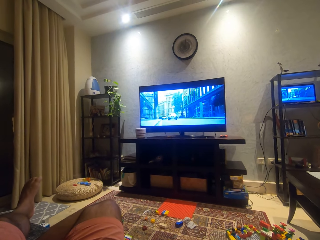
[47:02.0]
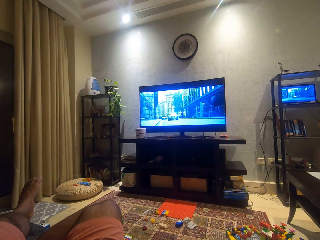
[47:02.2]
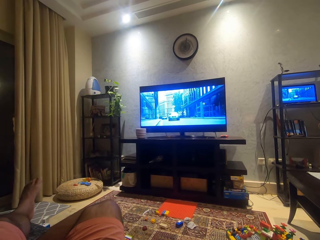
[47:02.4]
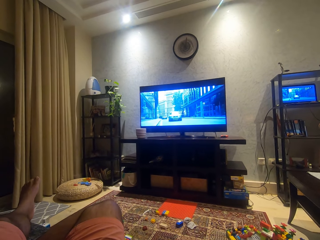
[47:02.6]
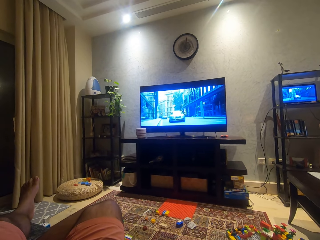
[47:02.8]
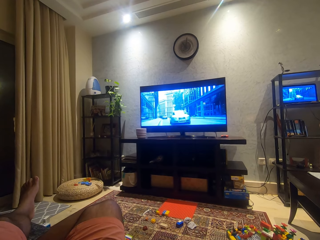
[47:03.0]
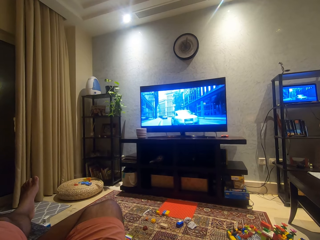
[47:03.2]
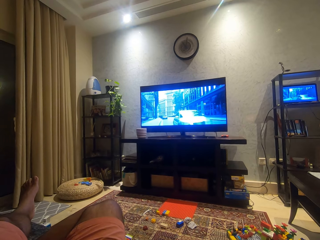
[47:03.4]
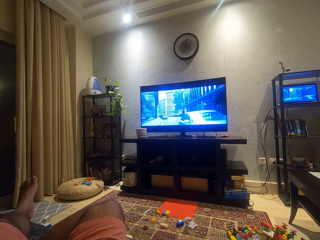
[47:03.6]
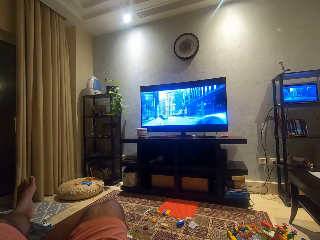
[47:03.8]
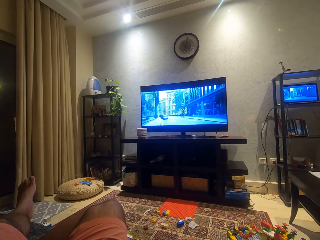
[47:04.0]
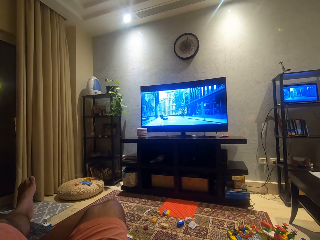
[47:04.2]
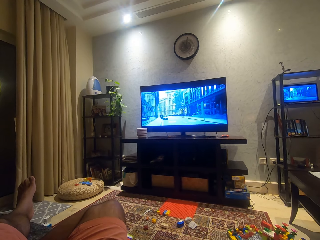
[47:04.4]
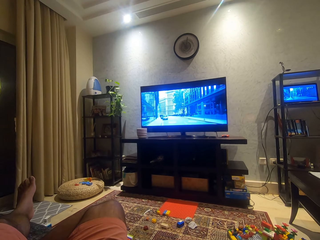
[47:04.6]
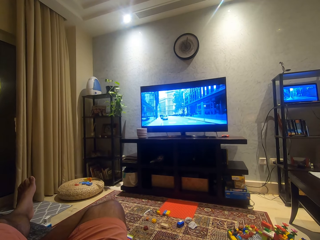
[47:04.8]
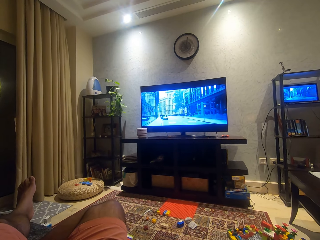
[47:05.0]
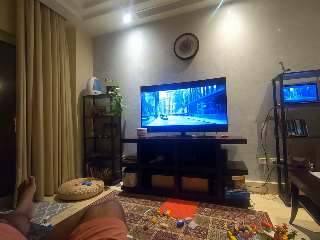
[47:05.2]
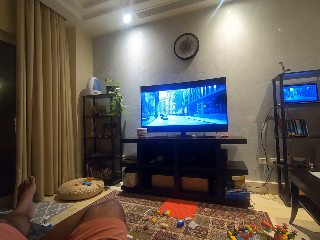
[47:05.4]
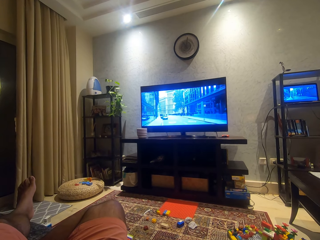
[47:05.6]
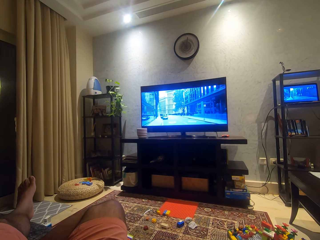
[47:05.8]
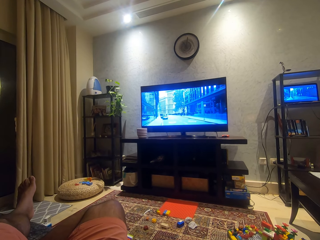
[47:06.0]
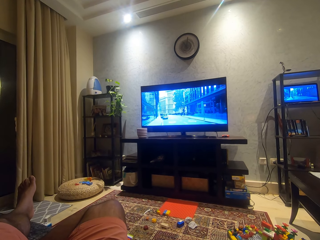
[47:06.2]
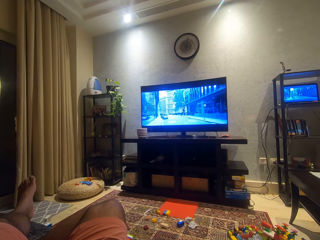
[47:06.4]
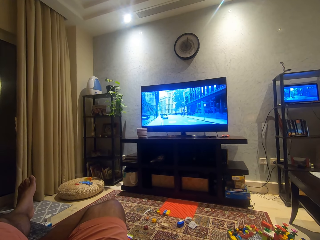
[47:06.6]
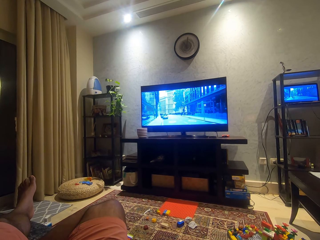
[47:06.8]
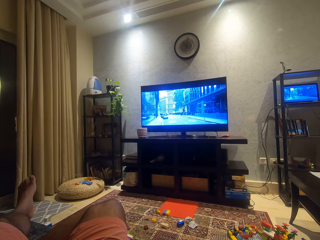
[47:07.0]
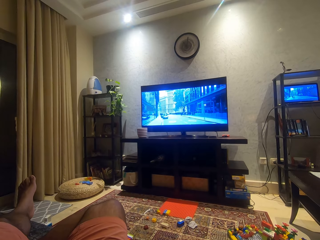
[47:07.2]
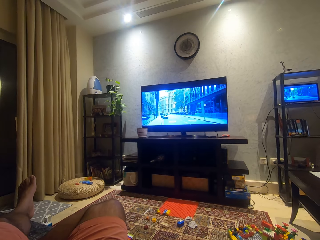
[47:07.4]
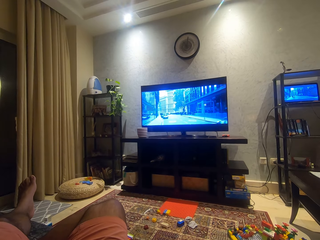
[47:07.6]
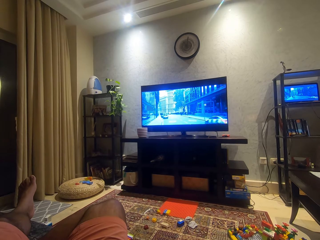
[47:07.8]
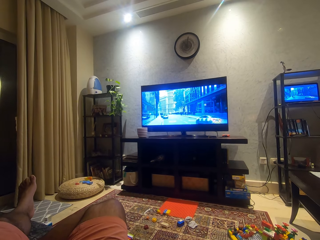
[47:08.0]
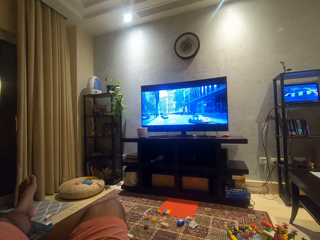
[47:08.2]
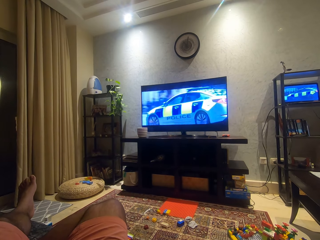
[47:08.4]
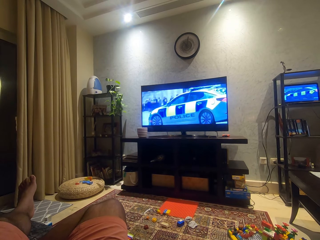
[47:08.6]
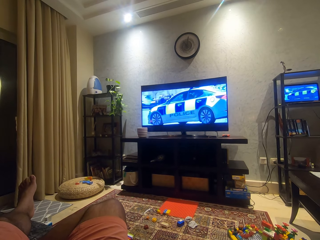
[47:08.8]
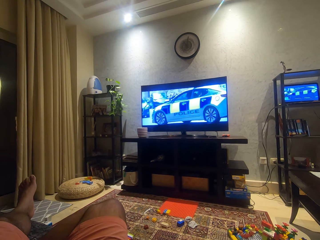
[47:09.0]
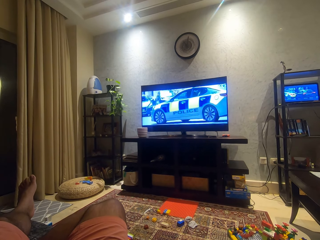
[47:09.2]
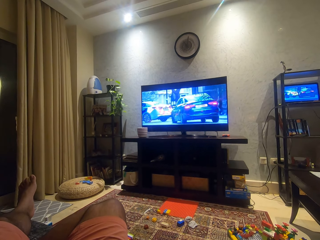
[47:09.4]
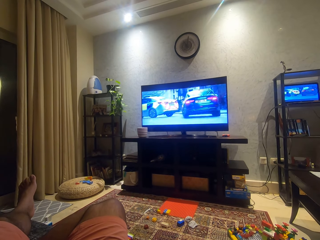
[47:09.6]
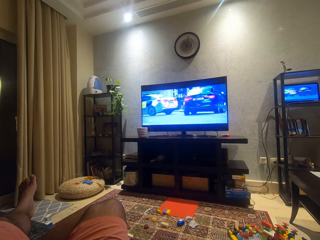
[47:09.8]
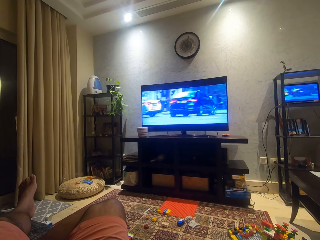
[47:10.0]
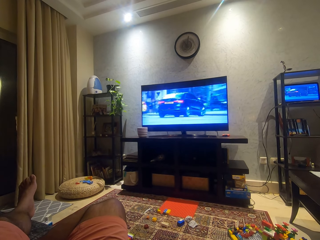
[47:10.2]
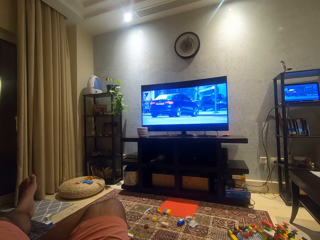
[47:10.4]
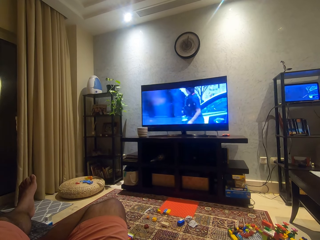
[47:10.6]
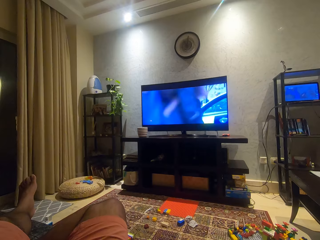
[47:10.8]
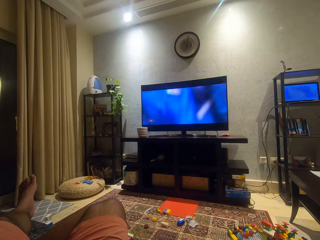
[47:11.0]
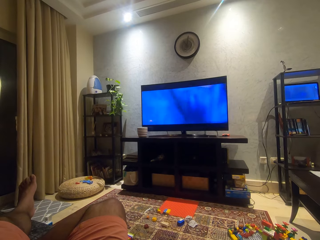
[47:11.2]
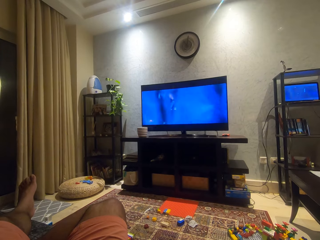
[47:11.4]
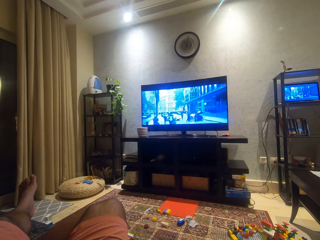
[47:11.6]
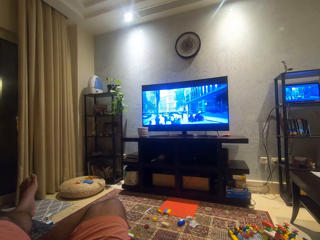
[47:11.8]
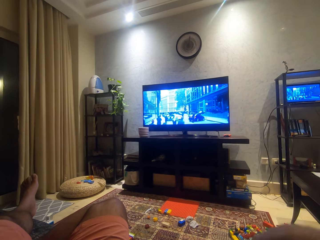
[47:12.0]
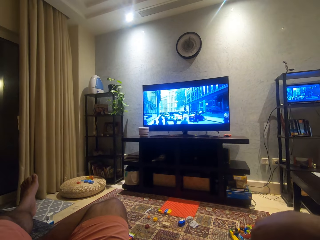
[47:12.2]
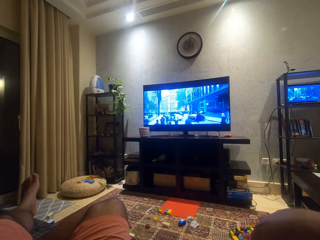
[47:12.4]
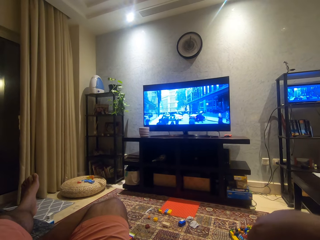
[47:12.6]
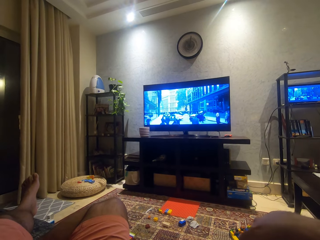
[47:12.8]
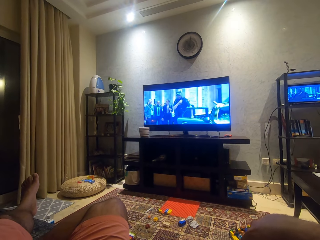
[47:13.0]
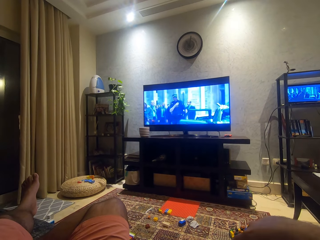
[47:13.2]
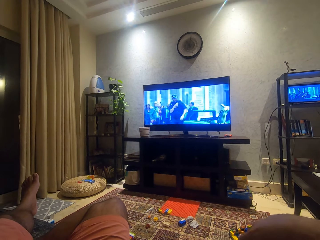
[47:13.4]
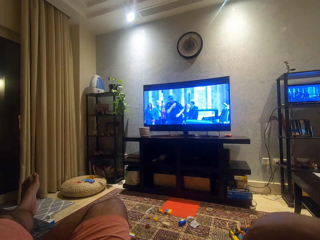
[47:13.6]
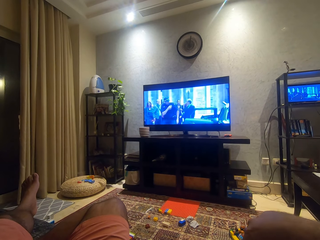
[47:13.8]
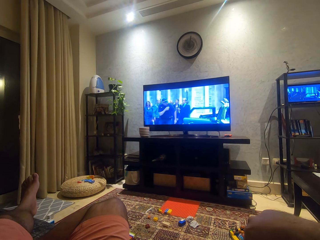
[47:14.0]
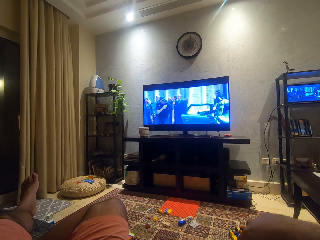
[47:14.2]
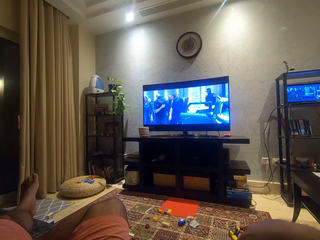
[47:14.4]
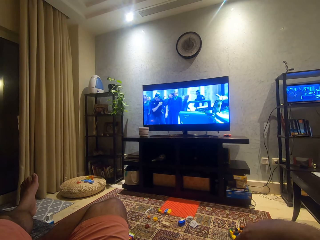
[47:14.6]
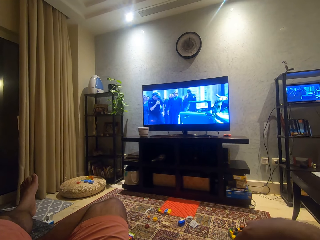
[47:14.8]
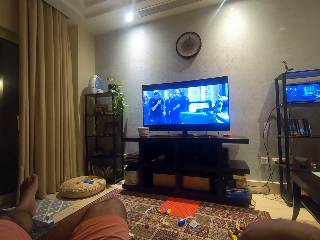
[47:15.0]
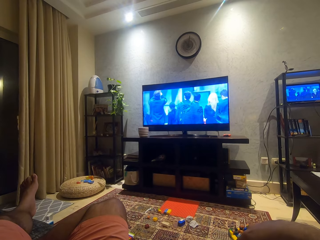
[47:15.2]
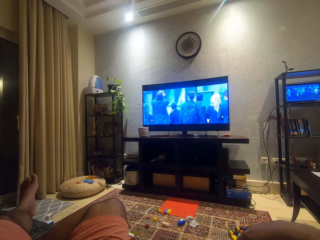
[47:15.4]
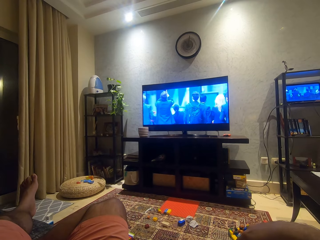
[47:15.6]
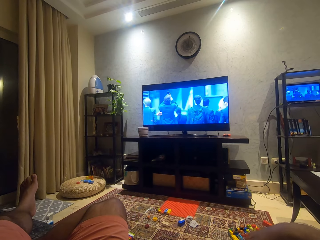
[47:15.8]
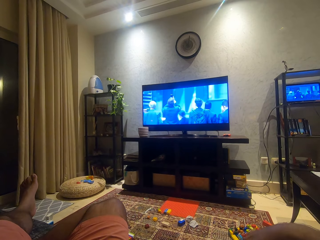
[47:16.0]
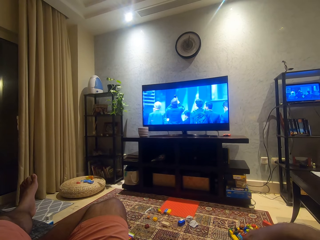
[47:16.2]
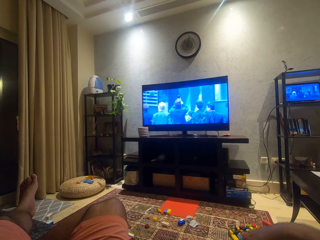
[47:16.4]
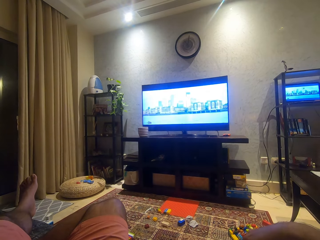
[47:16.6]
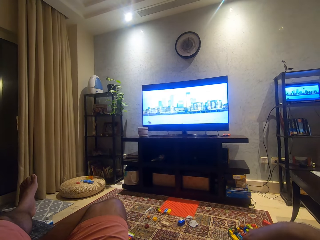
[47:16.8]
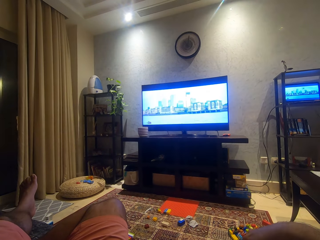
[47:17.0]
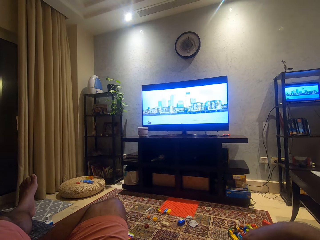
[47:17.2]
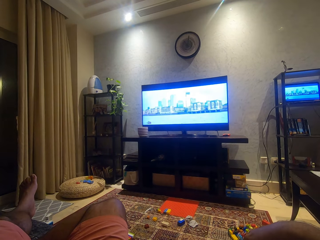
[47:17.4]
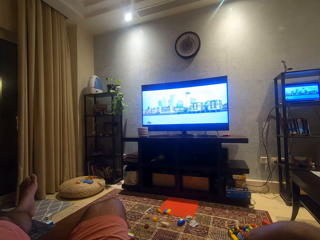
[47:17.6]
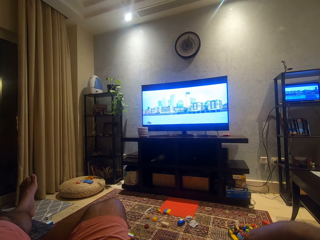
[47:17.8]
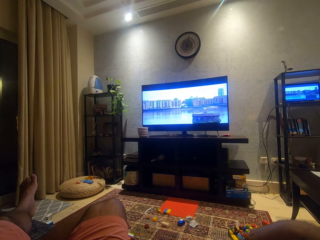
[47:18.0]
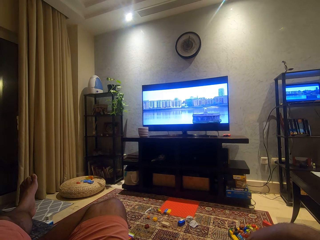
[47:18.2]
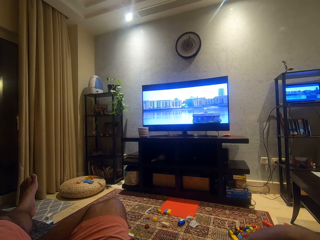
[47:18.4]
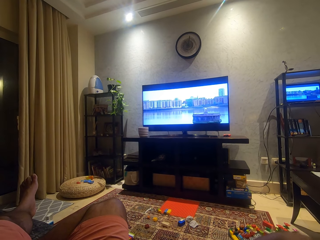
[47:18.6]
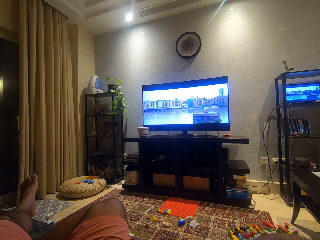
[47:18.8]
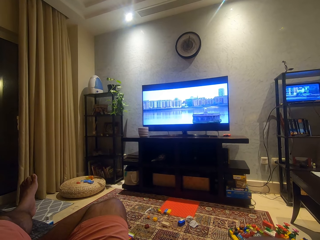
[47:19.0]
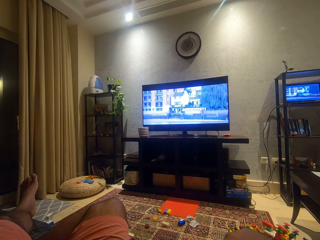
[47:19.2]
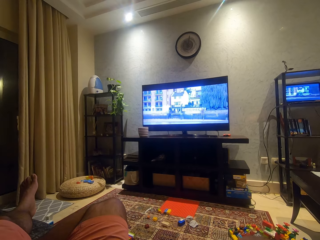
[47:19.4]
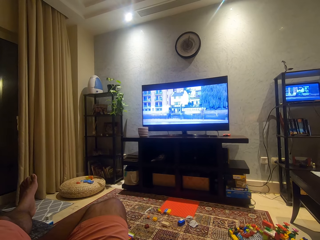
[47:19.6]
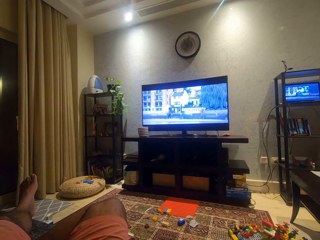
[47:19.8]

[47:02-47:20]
The camera wearer moves his hand.

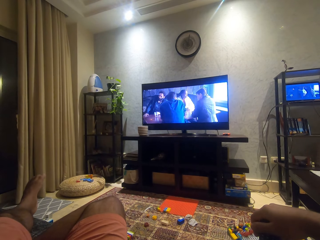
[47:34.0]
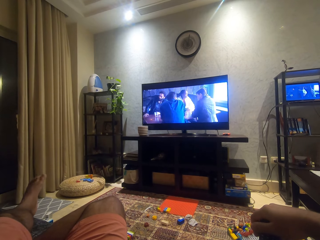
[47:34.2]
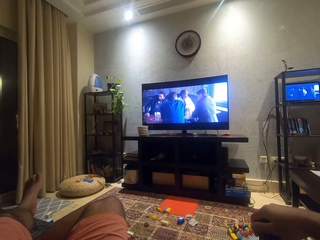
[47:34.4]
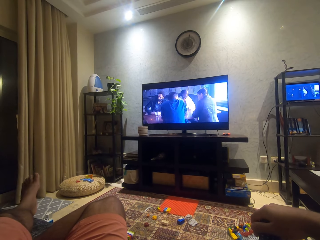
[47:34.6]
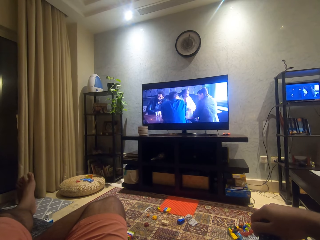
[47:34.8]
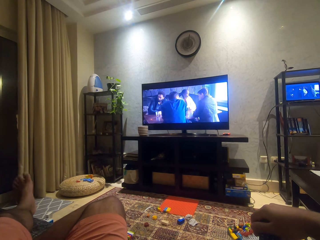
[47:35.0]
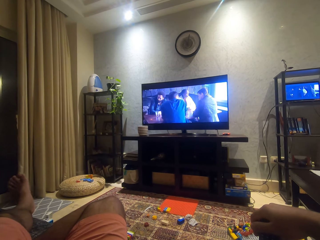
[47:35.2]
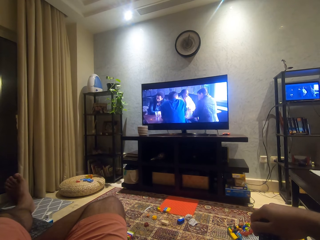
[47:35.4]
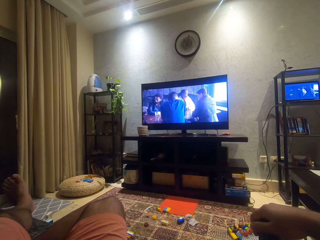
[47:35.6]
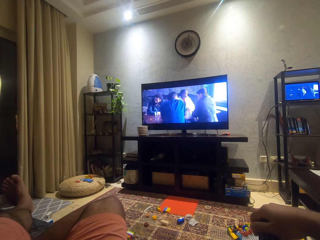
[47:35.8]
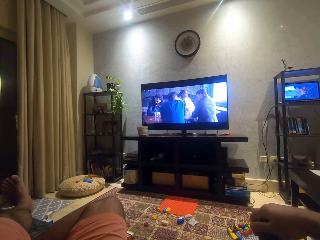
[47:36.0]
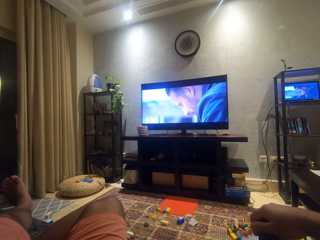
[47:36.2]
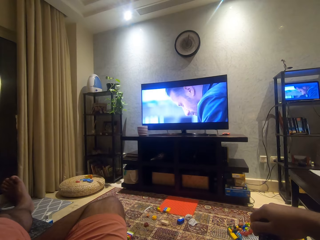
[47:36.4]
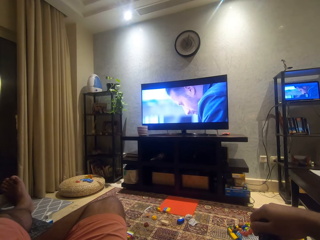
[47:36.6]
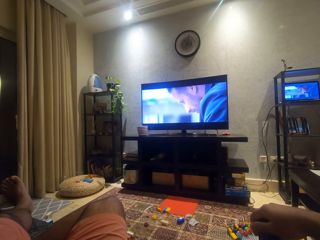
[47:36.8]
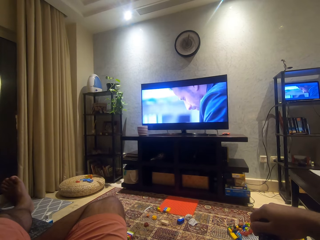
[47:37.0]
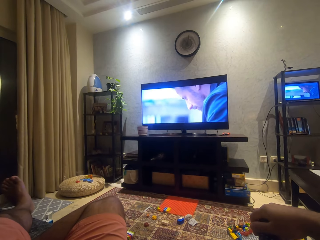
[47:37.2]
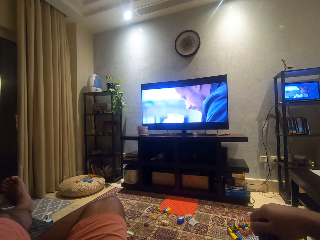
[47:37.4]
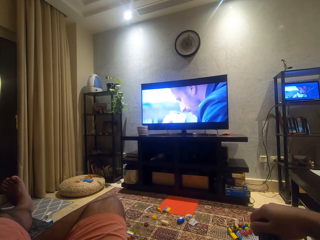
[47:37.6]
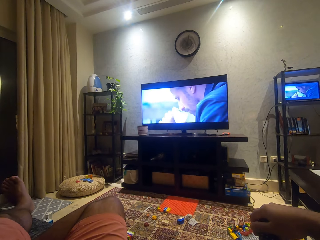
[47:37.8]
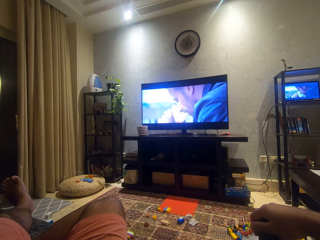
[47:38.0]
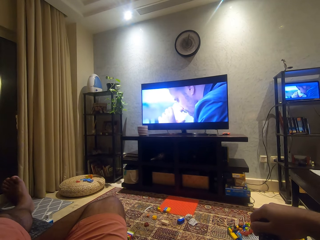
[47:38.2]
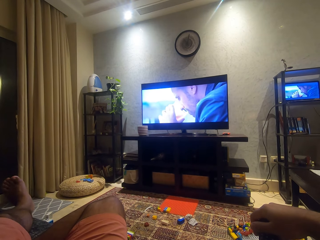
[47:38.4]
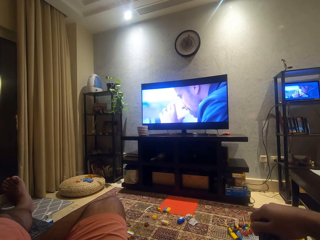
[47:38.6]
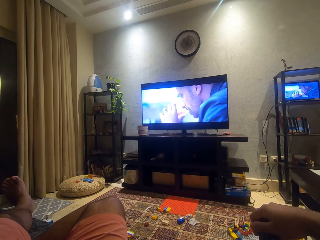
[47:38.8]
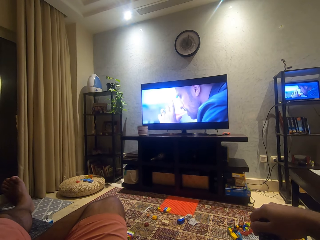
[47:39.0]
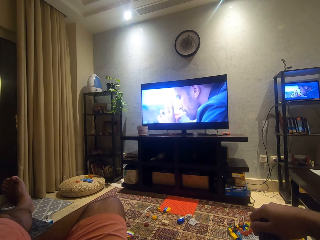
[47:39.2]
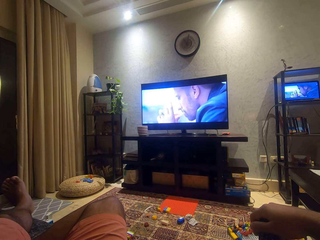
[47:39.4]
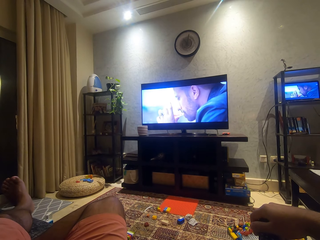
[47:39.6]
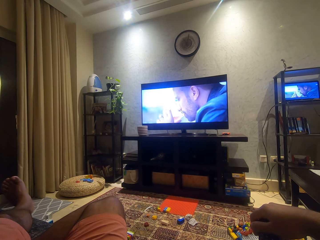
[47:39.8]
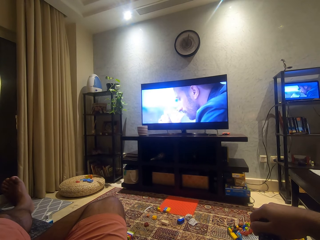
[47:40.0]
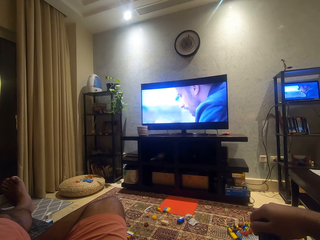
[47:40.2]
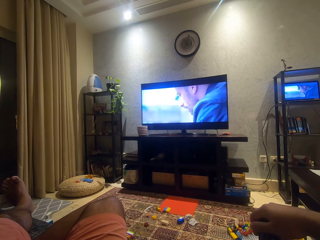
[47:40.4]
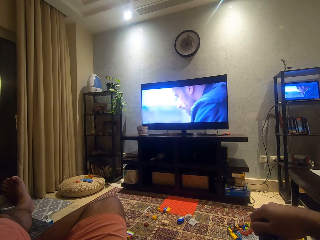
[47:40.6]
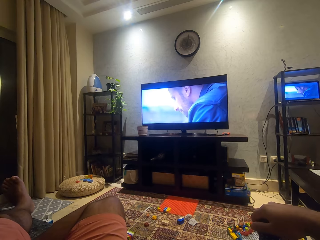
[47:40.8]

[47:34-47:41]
The camera wearer moves his toes.
